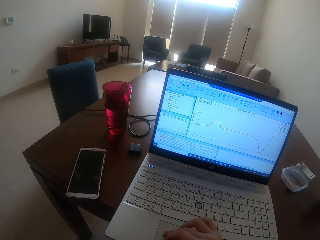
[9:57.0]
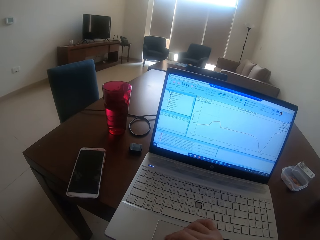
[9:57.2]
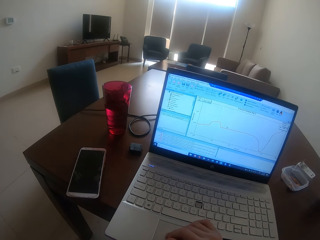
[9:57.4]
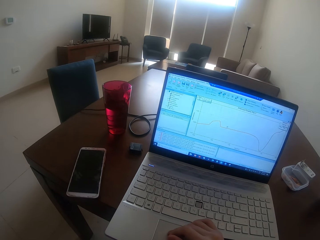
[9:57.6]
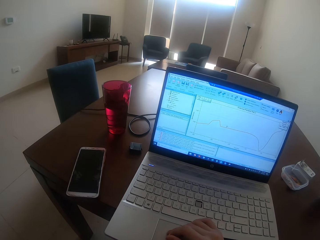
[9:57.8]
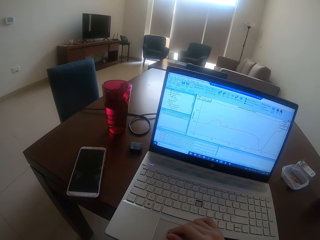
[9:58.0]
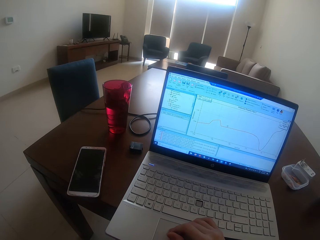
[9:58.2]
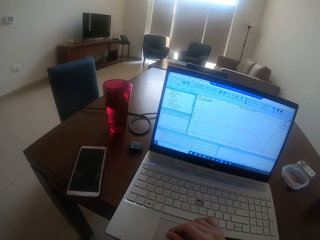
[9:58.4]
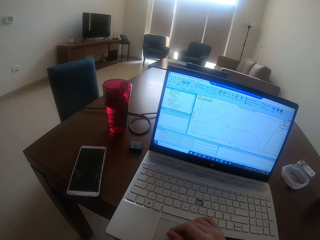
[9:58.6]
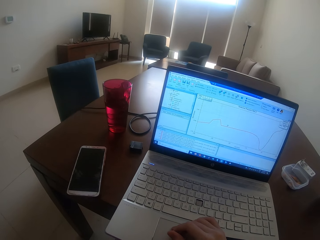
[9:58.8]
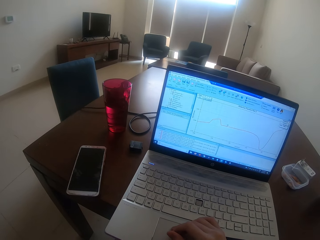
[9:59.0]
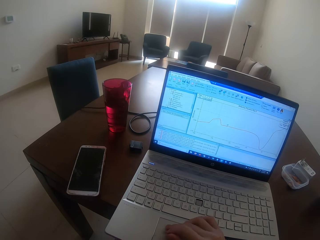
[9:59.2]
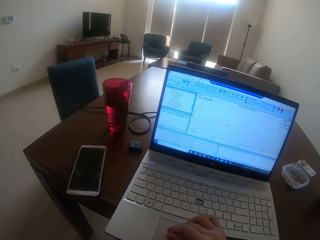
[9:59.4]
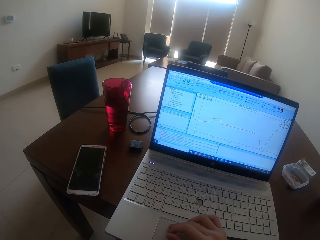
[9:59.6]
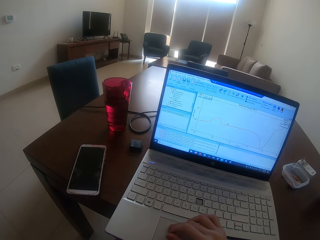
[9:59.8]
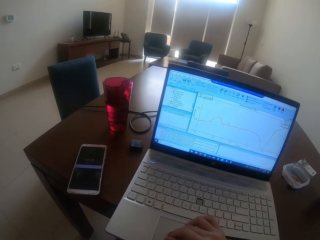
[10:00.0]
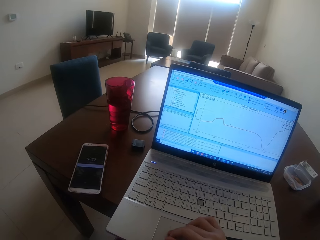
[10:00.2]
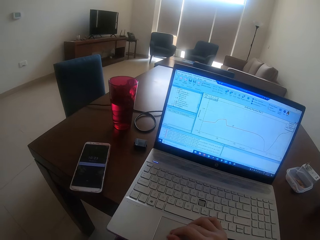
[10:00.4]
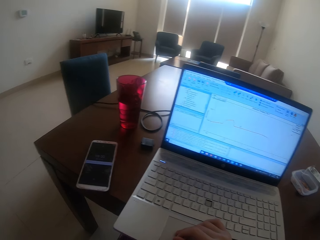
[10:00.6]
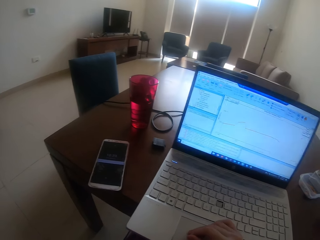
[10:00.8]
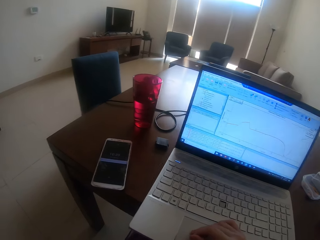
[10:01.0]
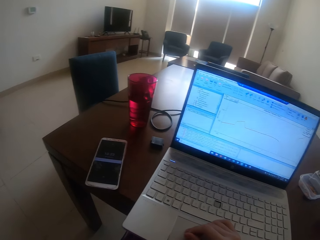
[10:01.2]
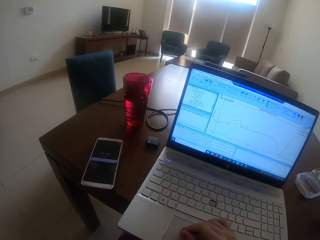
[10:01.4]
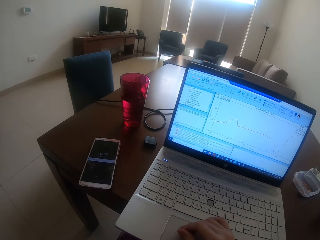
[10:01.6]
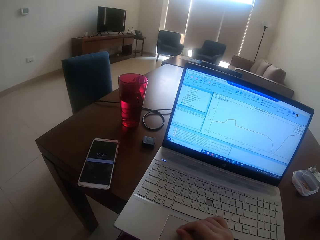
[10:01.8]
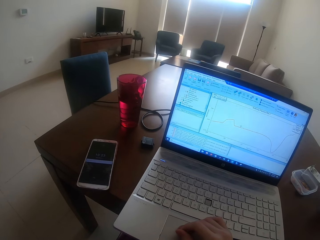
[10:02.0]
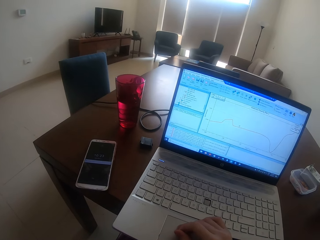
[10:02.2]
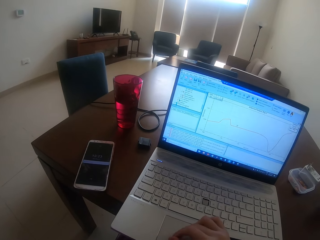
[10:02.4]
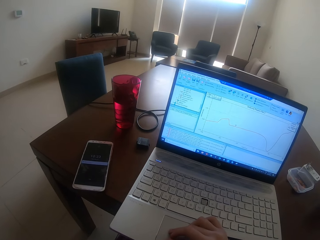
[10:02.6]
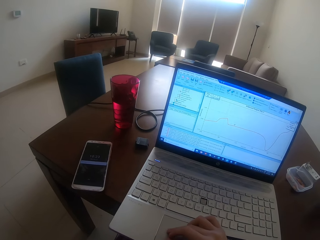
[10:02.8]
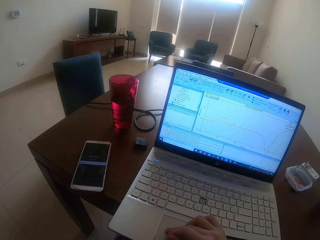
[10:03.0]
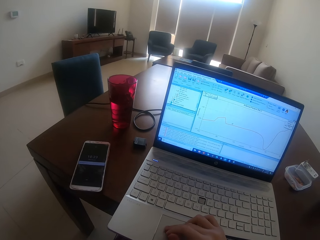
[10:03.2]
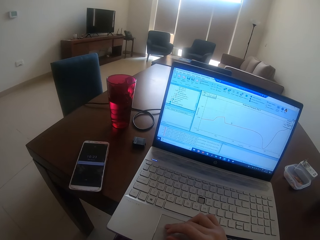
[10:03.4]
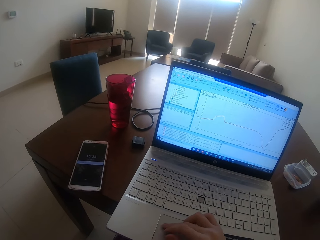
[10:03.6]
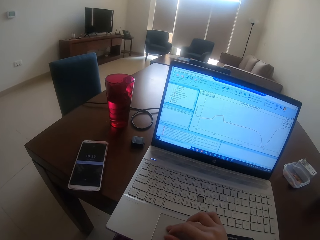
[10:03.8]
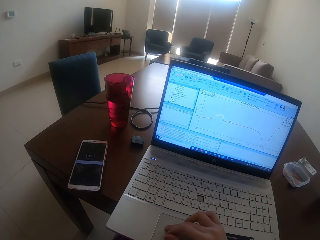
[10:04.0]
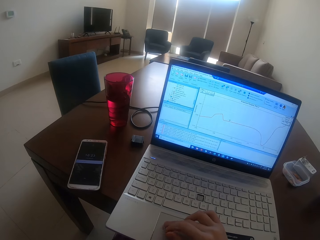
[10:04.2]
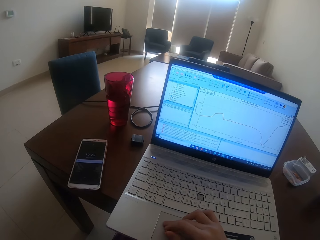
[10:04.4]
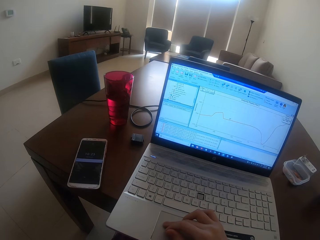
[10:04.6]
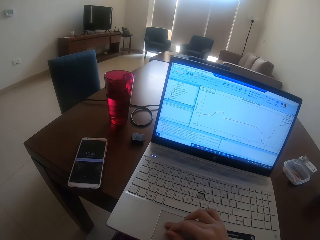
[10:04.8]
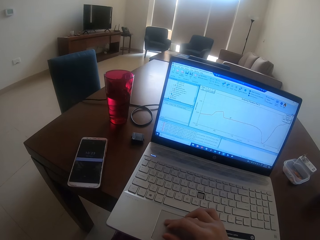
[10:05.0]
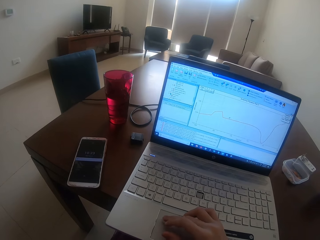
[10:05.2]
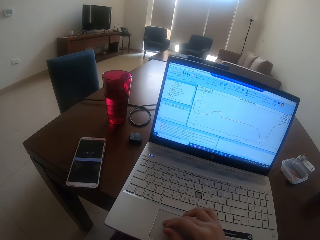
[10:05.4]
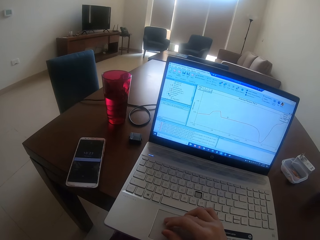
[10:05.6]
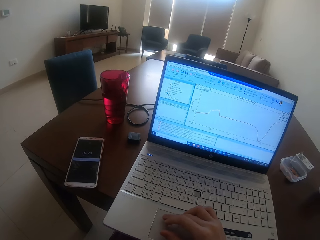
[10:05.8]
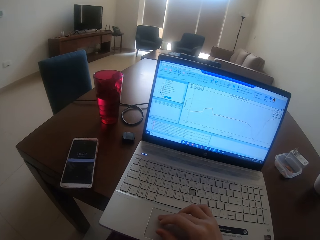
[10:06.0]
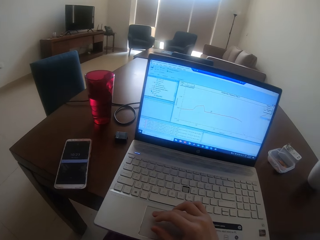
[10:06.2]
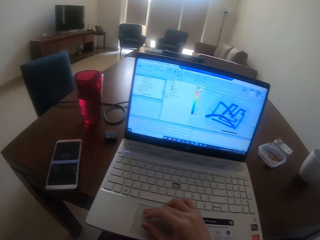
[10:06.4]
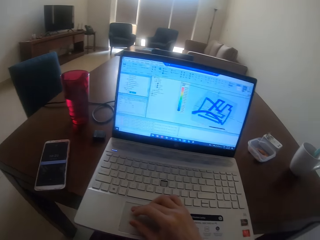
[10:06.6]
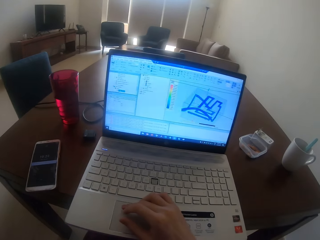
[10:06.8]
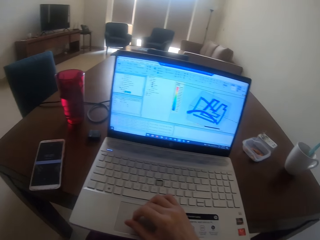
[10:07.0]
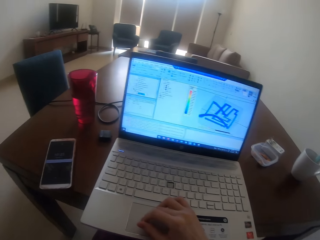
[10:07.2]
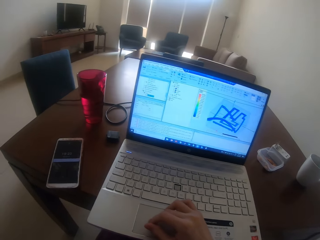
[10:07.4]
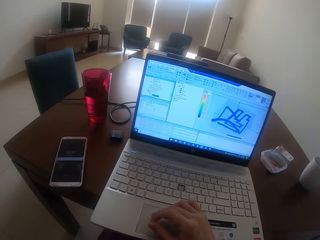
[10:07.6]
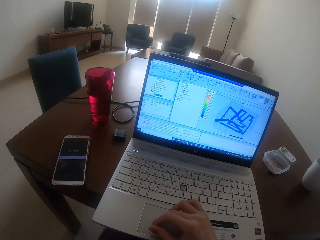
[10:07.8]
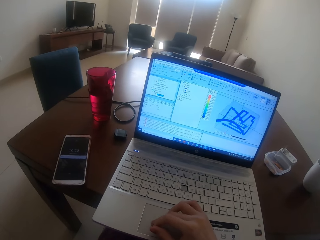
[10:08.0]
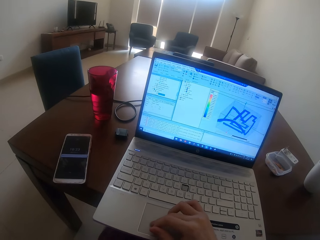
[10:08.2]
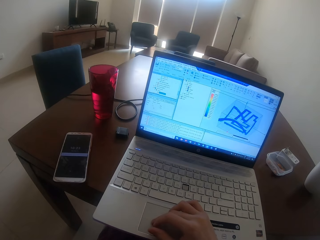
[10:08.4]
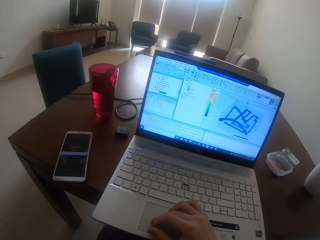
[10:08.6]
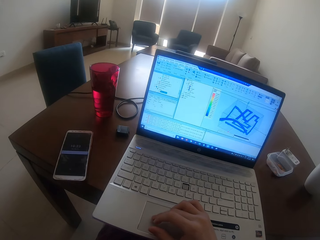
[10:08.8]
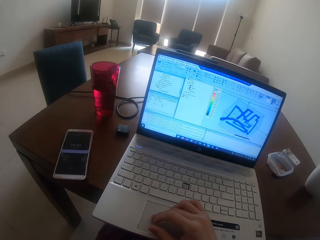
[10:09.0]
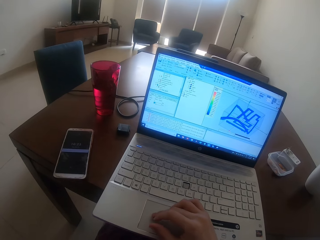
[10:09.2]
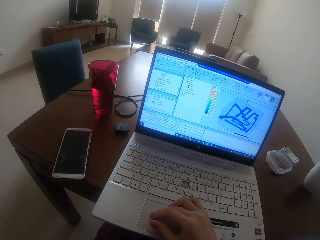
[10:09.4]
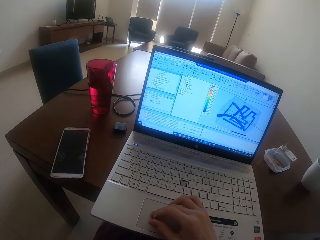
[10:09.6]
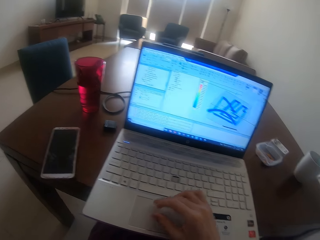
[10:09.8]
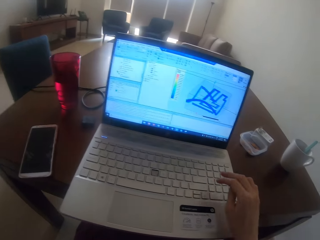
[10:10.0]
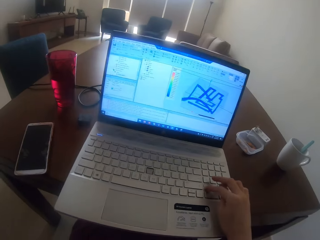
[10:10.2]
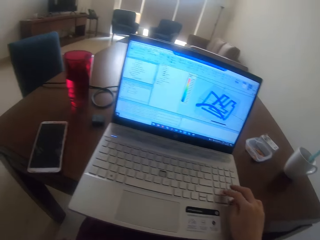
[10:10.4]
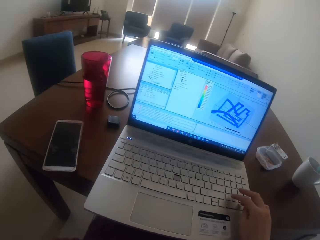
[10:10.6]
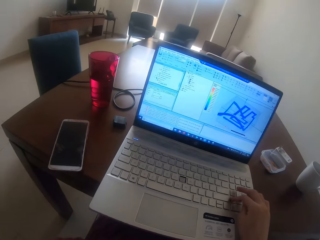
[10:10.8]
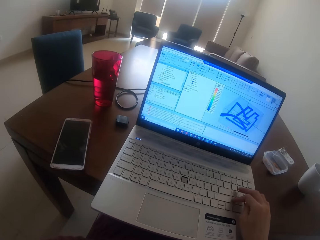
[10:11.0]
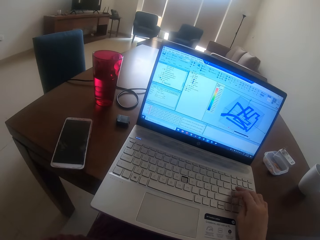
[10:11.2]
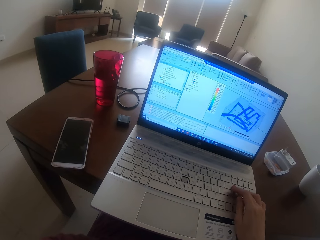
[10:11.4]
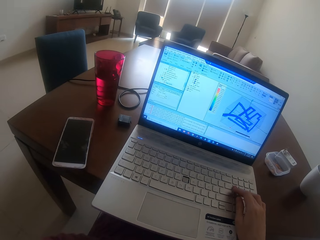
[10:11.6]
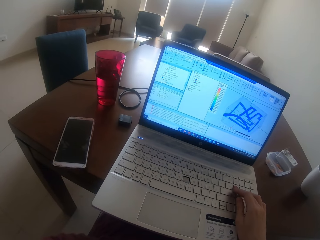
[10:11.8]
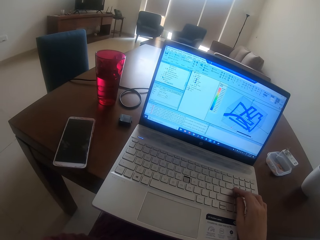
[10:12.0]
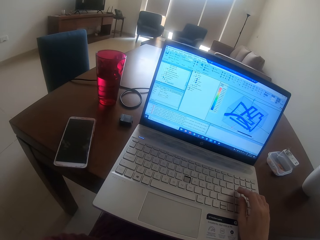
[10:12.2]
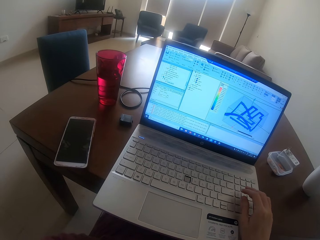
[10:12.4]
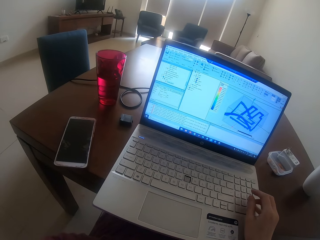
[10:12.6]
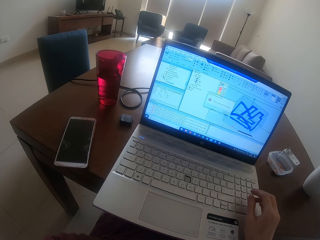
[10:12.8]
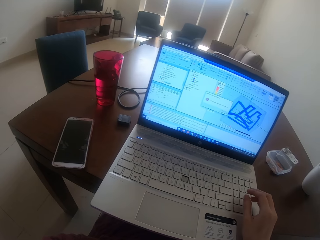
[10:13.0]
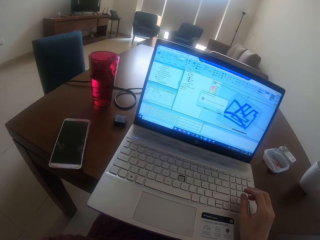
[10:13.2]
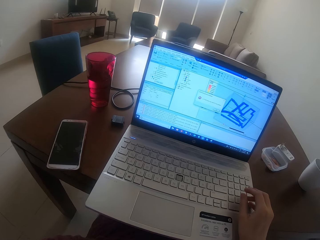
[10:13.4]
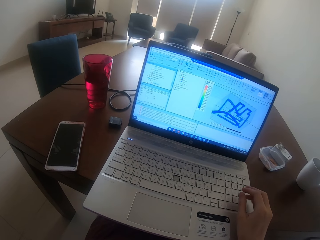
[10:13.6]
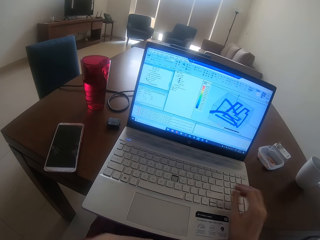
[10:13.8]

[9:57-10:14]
The camera wearer types on the keyboard.
